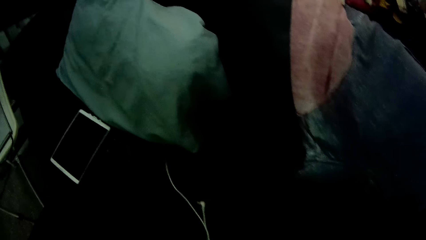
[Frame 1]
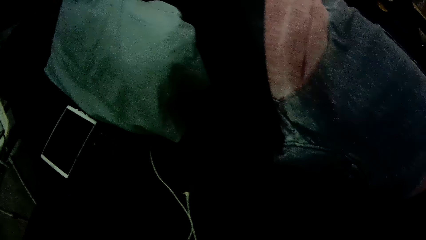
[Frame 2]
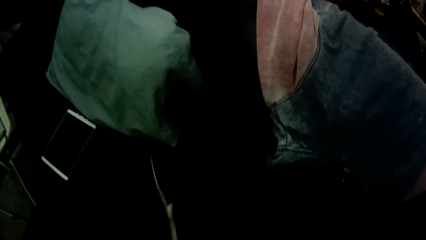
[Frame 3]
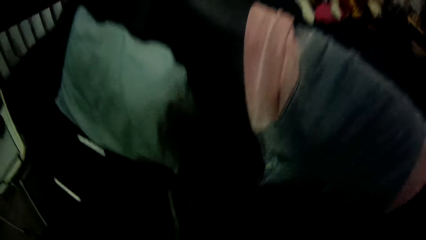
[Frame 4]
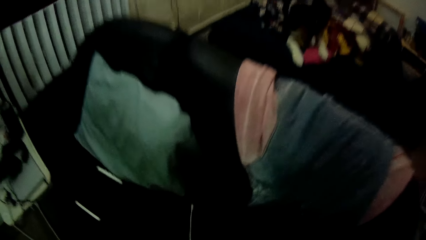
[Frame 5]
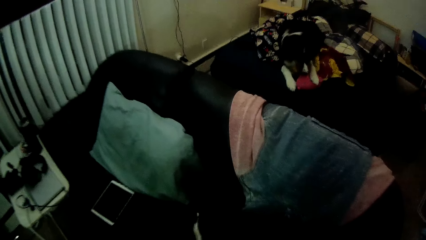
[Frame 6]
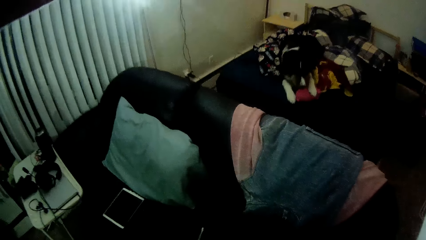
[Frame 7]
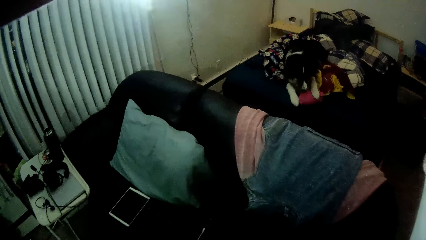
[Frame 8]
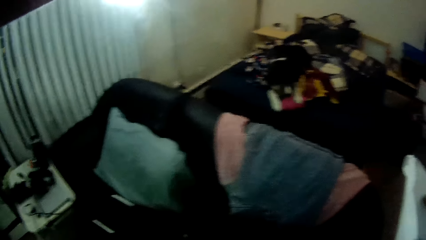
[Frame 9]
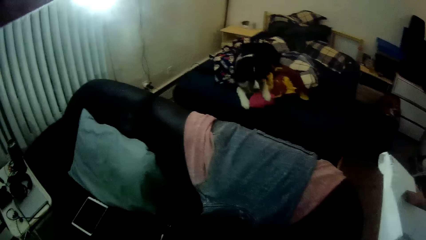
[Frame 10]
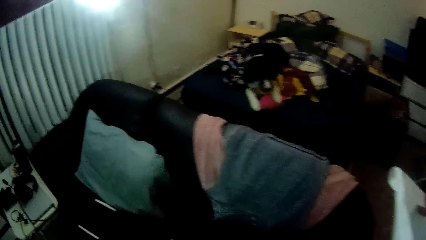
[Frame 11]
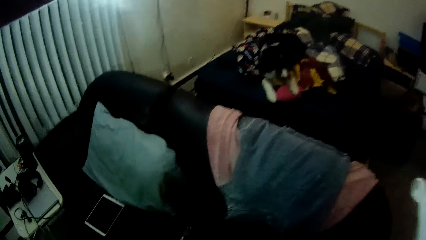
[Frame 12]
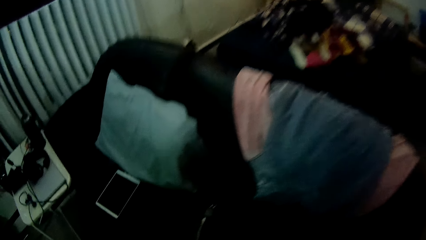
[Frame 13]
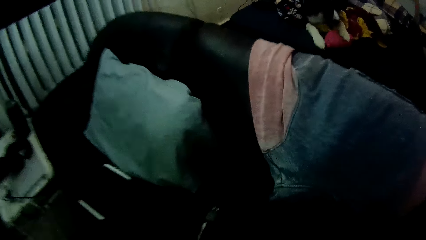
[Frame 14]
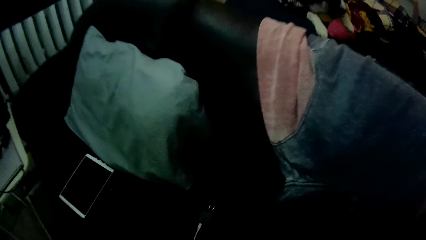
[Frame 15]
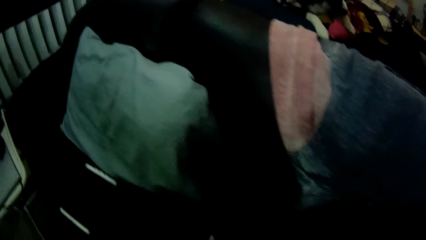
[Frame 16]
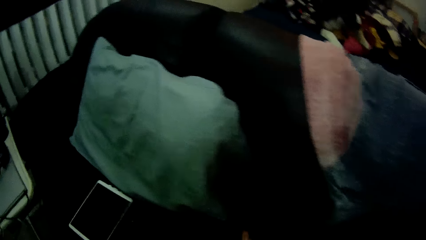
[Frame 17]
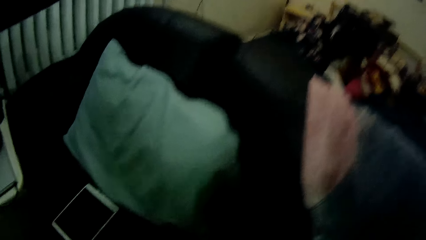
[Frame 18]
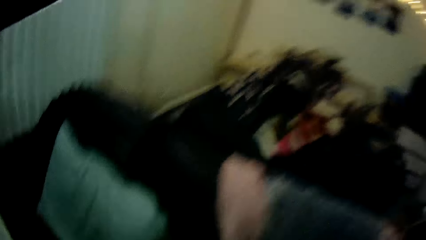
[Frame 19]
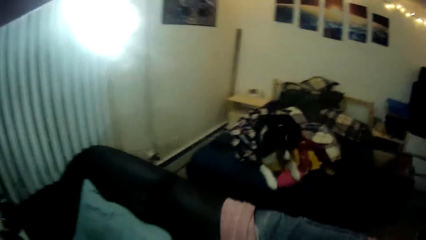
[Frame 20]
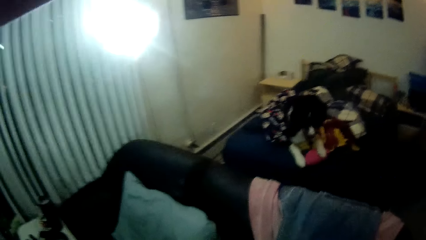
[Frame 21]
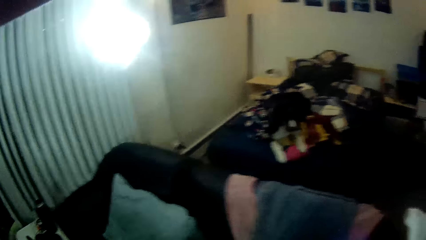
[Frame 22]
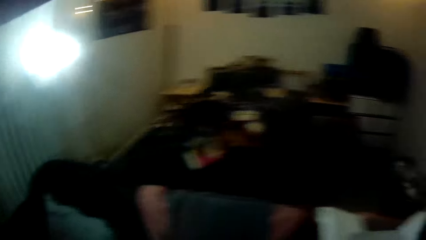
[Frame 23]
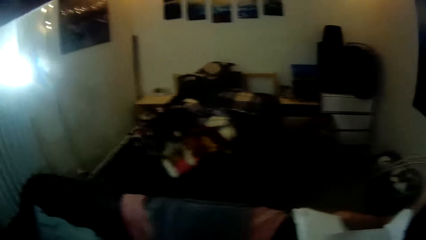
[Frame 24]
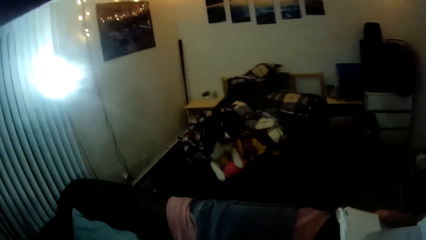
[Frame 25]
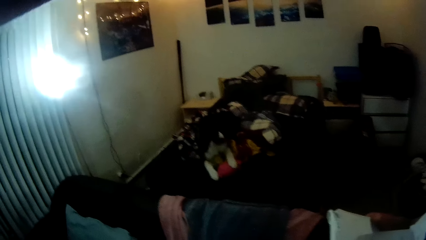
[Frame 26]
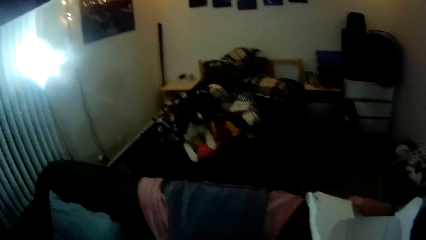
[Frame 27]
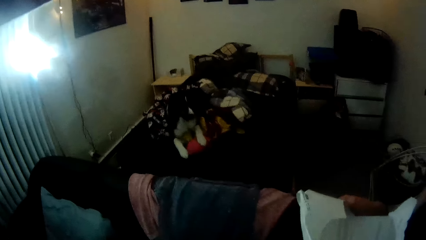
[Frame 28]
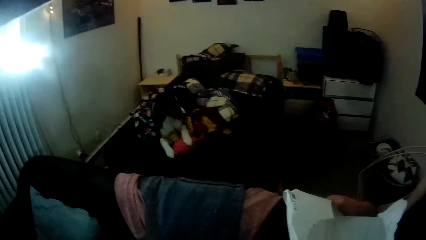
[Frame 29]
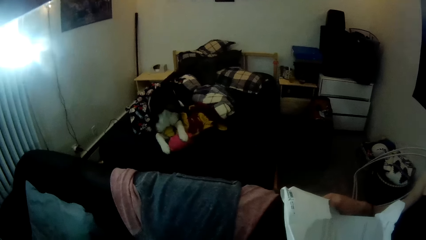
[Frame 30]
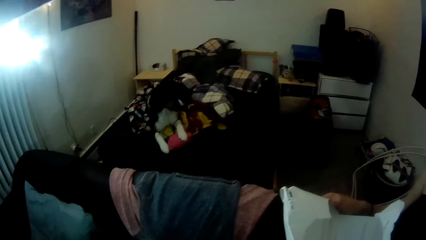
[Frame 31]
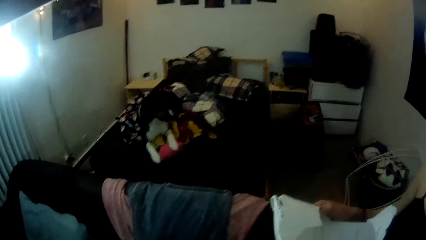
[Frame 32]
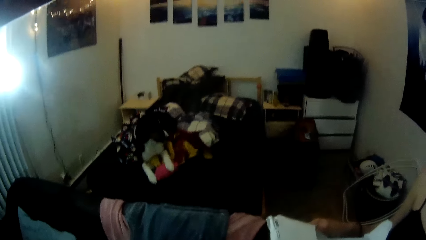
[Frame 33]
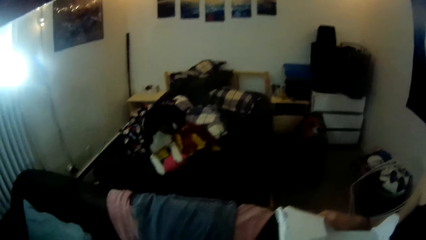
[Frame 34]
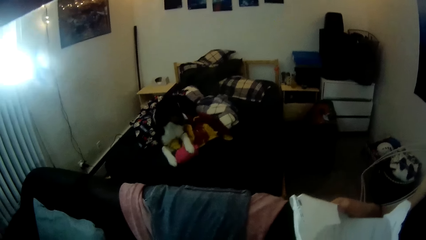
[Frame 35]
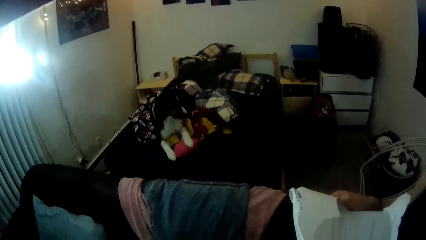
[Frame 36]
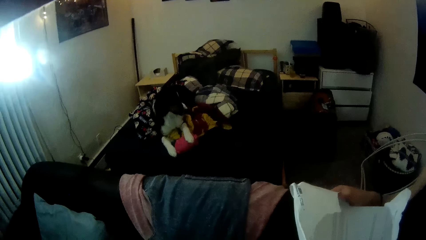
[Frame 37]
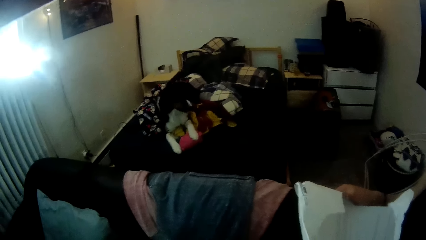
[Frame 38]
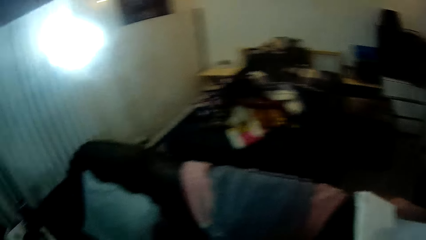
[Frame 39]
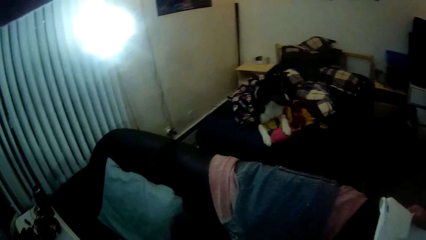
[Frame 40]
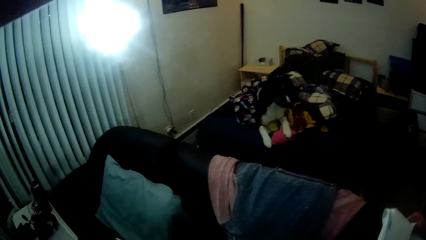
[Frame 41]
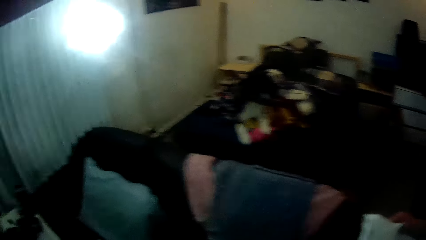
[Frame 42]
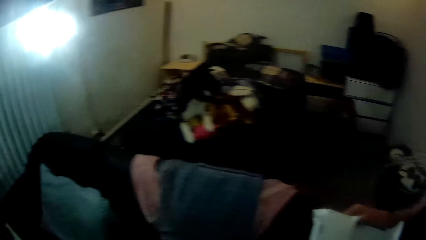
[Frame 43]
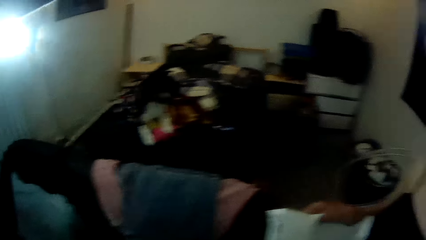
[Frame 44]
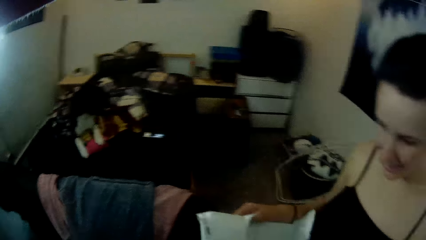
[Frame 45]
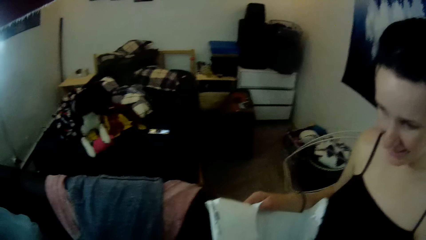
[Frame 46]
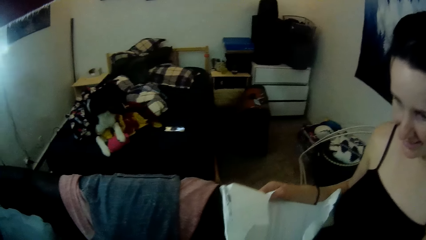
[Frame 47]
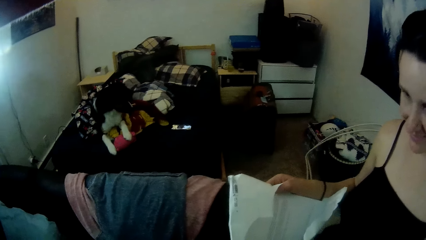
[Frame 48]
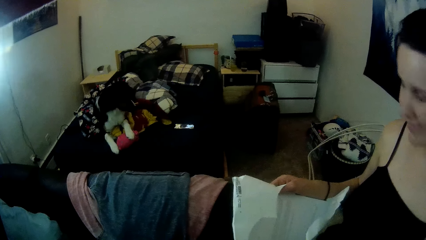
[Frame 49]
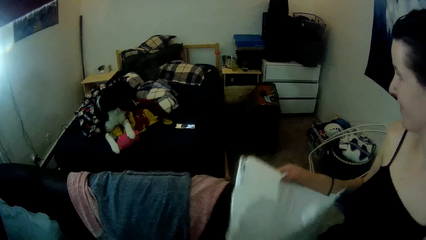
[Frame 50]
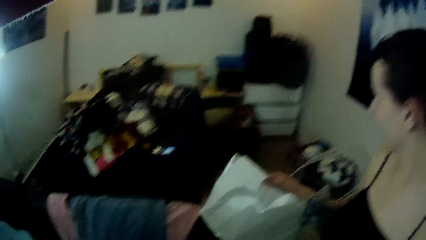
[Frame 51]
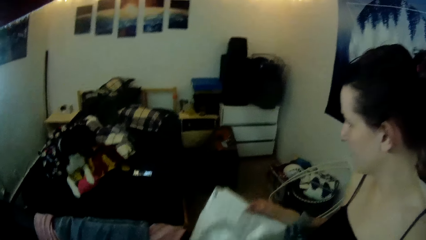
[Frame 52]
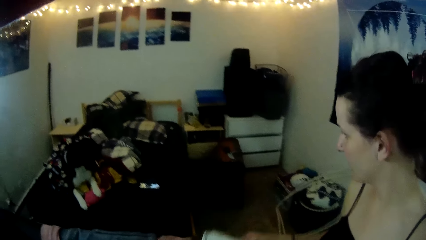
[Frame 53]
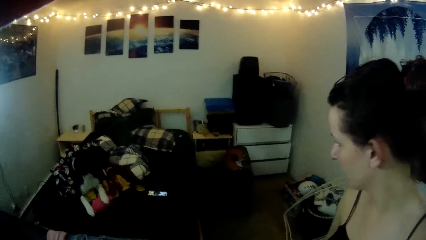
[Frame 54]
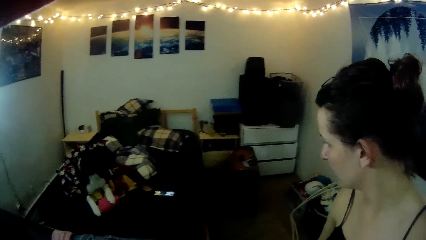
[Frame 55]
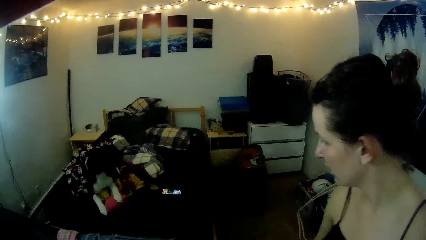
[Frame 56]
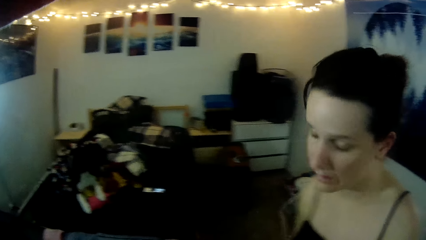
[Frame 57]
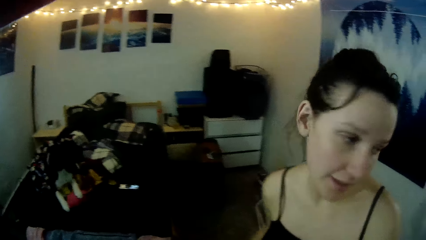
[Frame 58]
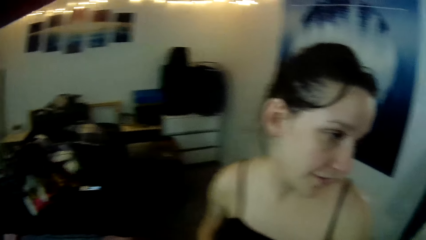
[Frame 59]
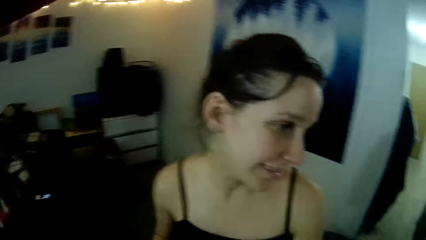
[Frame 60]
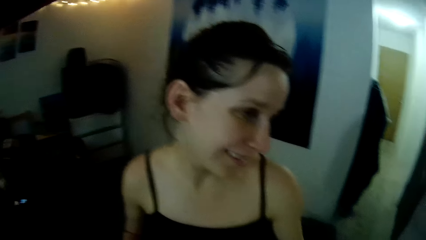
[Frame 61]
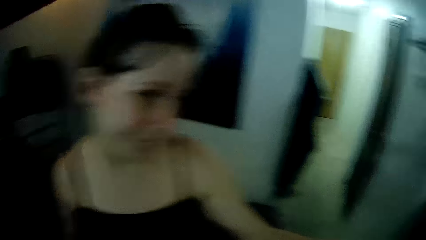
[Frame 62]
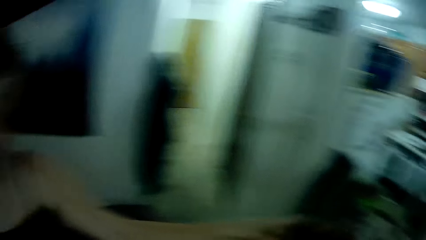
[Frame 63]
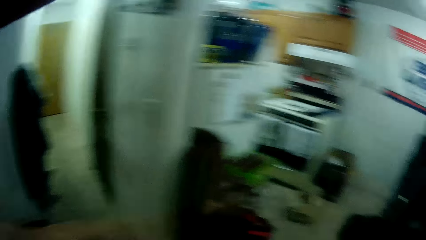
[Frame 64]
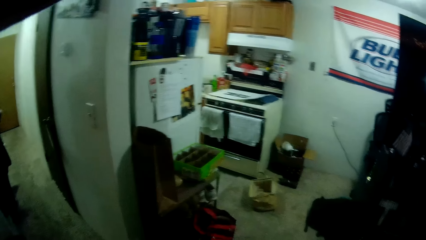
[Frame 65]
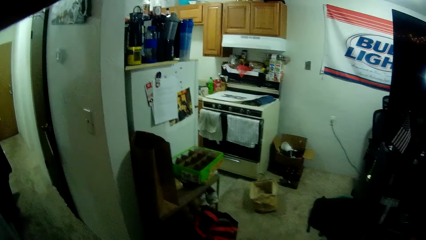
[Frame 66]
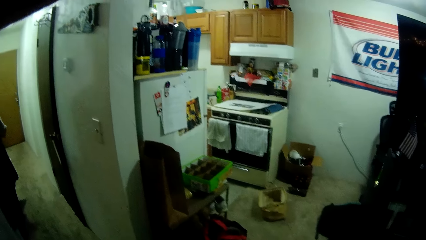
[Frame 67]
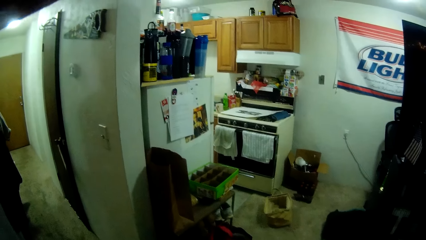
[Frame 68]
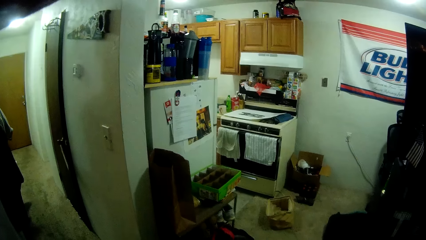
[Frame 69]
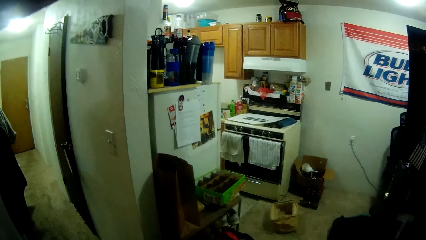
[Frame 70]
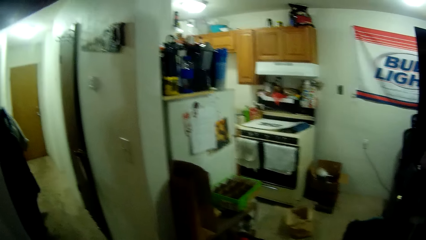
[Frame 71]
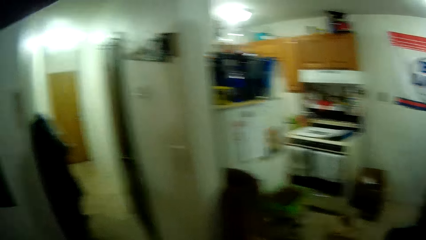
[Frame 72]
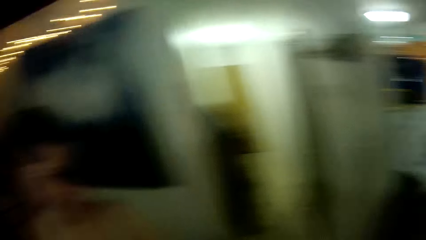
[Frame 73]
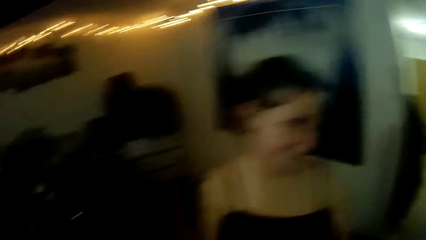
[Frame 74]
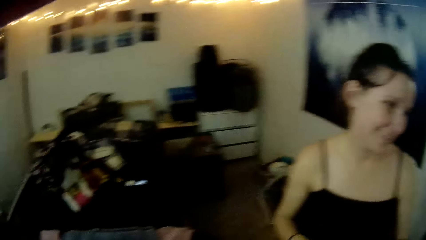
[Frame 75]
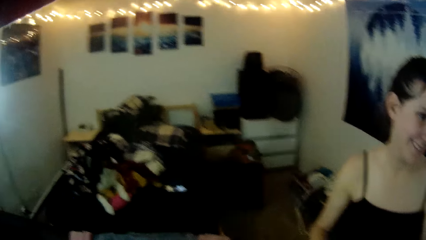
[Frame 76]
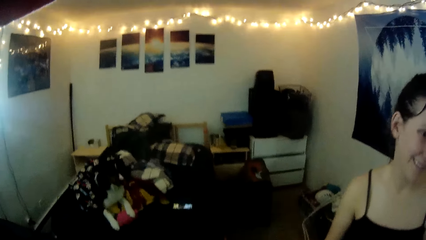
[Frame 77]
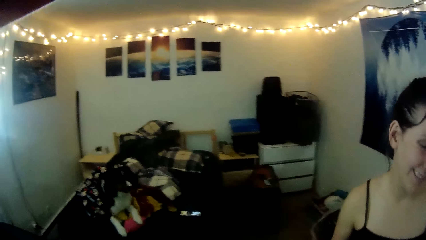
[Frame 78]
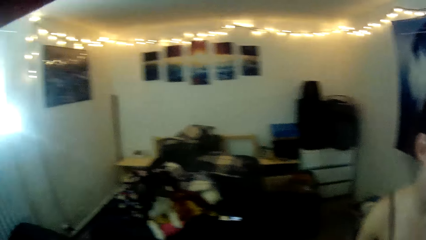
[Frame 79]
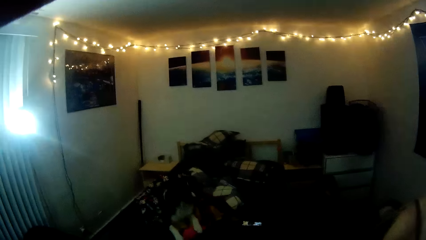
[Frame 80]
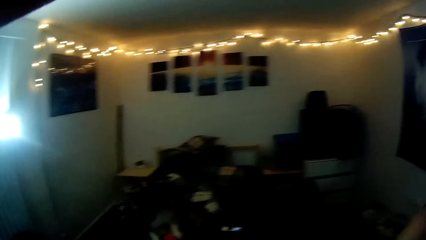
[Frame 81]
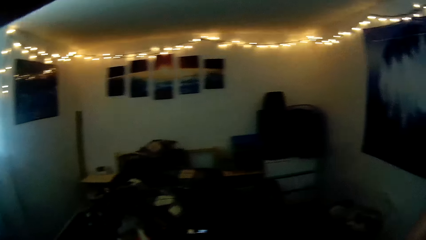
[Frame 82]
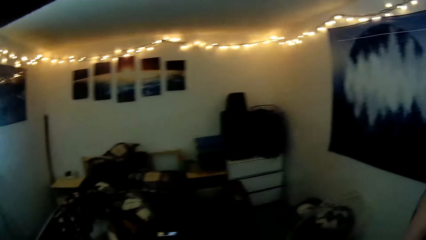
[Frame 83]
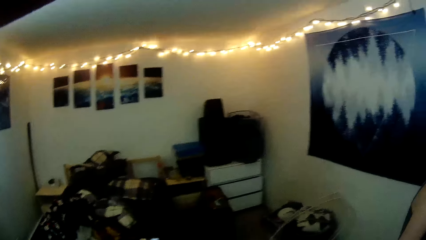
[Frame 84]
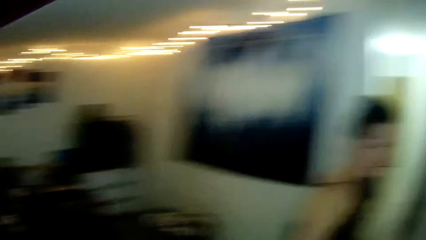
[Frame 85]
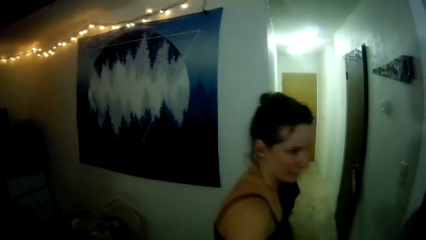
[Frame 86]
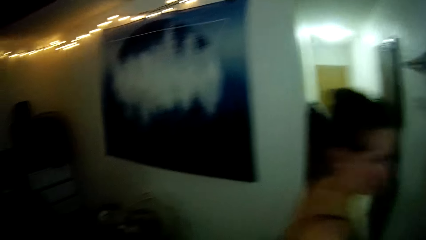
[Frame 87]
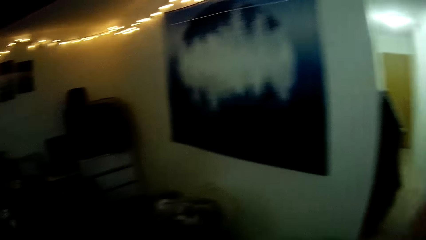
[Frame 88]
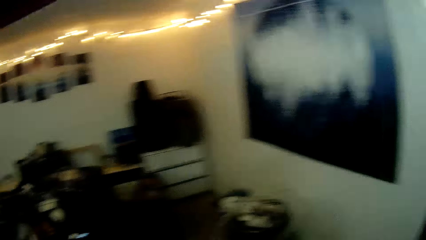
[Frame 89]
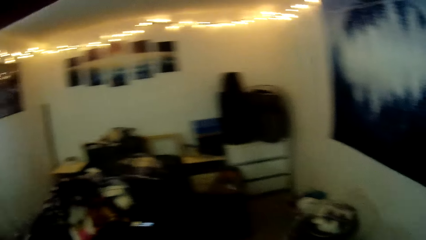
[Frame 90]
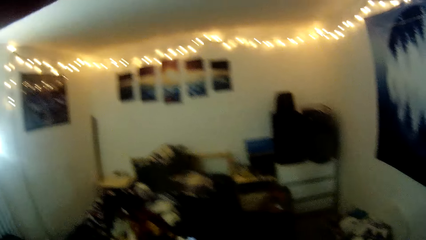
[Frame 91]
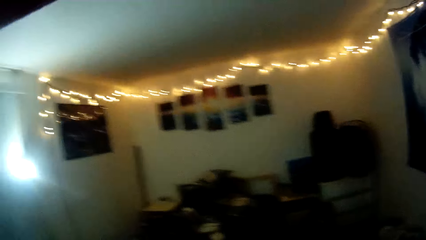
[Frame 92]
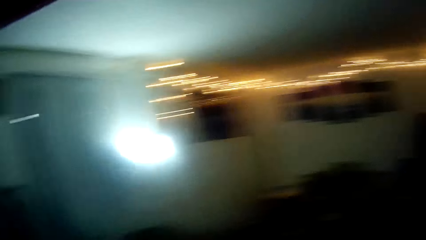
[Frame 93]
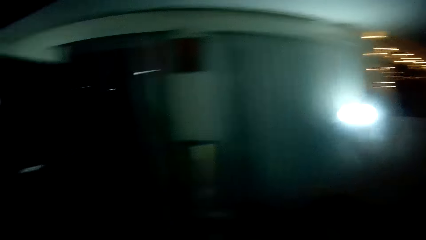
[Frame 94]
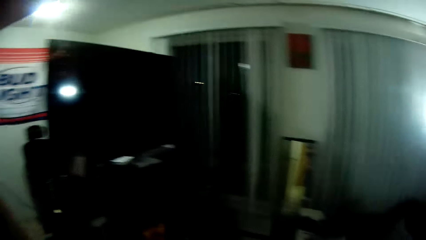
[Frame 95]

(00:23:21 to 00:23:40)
The camera wearer picks up a cable wire from a sofa. They look around the house. A woman holds the paper with both hands. The woman talks to the camera wearer and points forward. The camera wearer looks around. The woman walks forward.
